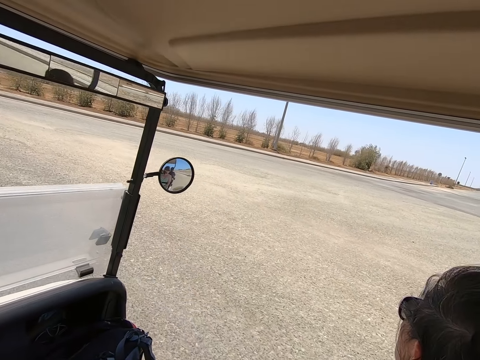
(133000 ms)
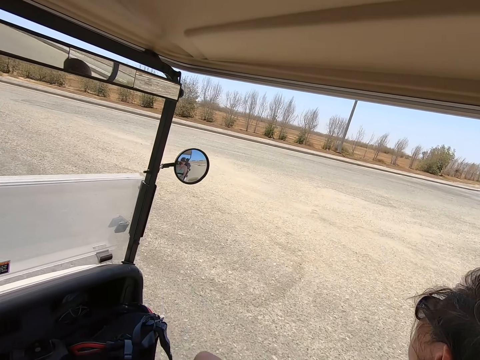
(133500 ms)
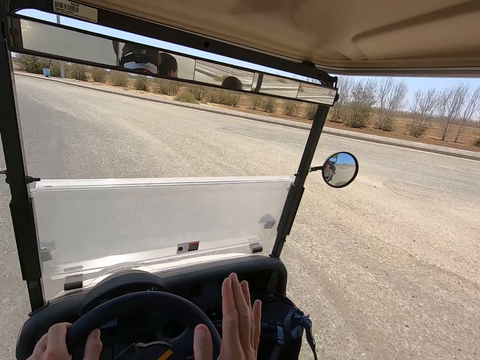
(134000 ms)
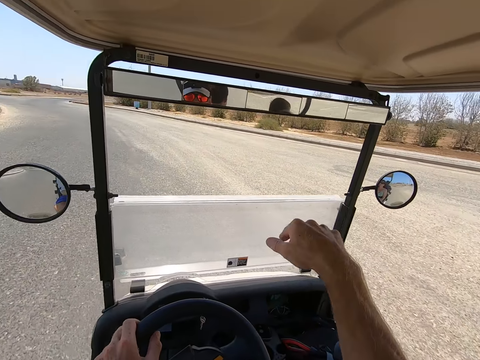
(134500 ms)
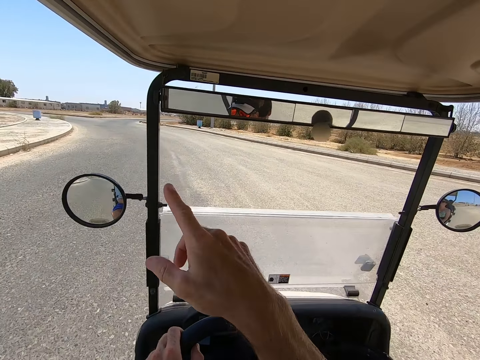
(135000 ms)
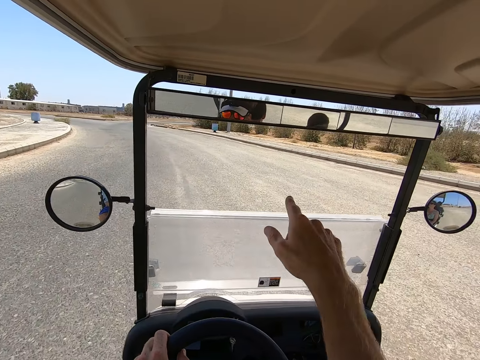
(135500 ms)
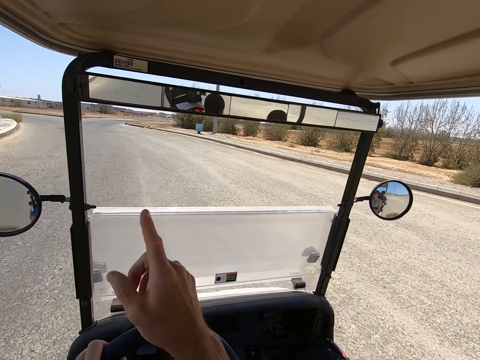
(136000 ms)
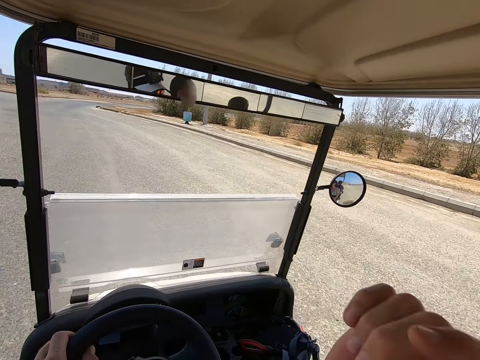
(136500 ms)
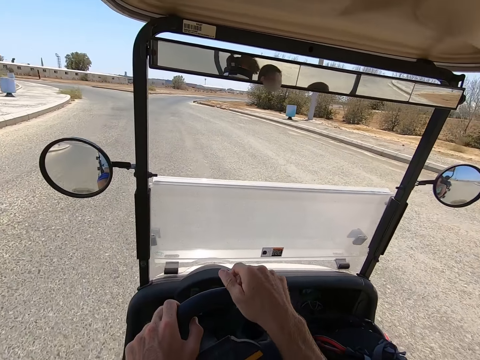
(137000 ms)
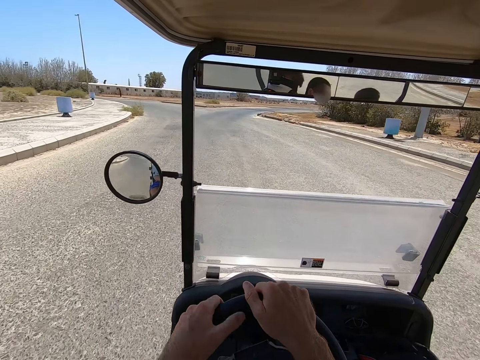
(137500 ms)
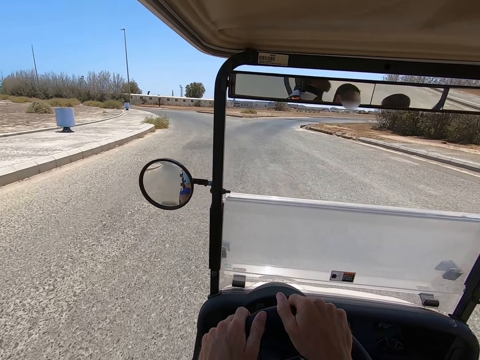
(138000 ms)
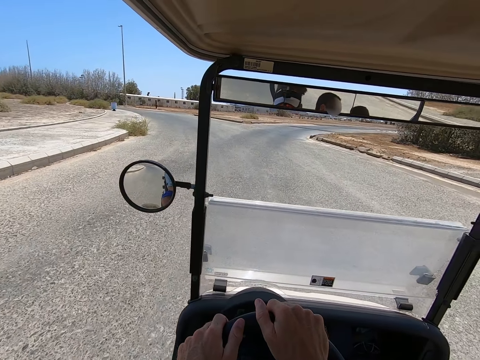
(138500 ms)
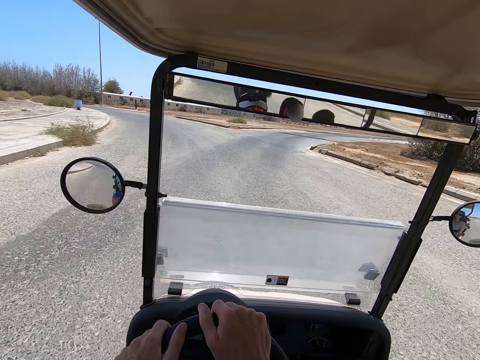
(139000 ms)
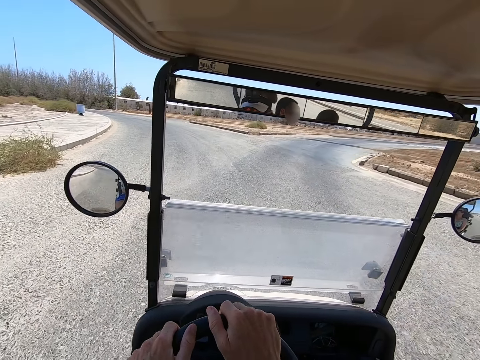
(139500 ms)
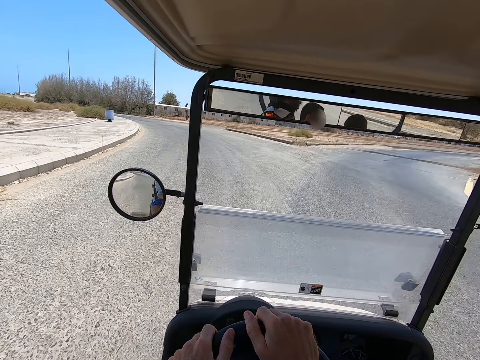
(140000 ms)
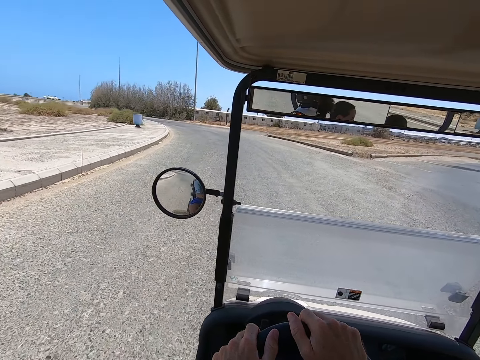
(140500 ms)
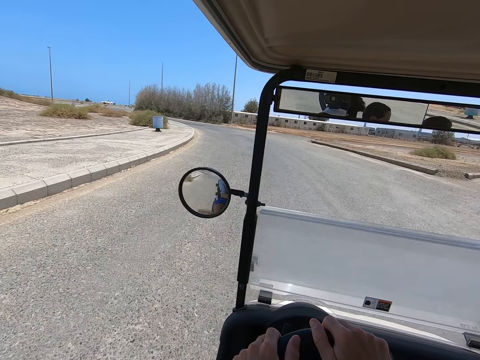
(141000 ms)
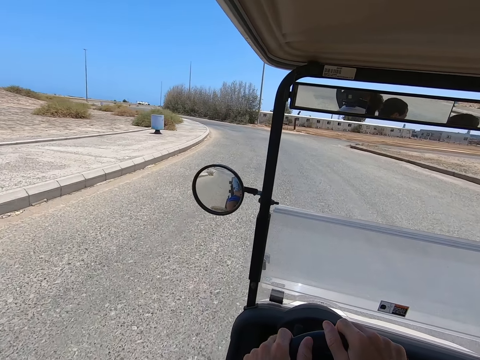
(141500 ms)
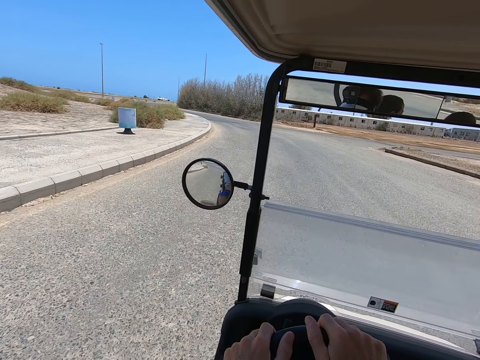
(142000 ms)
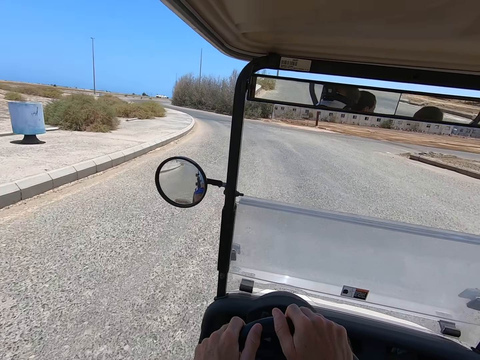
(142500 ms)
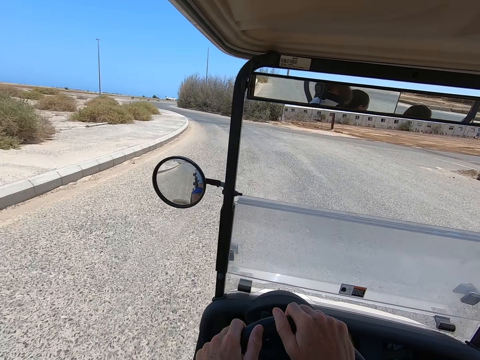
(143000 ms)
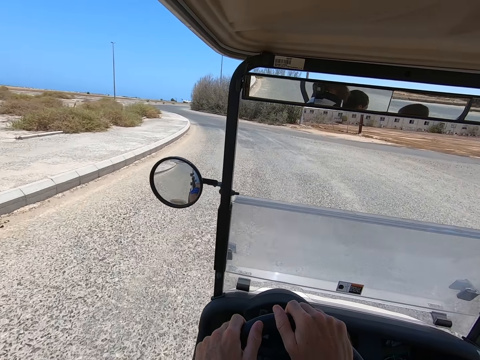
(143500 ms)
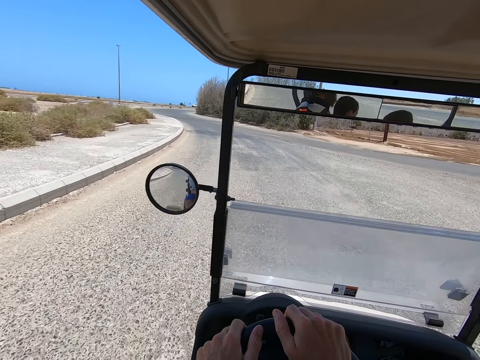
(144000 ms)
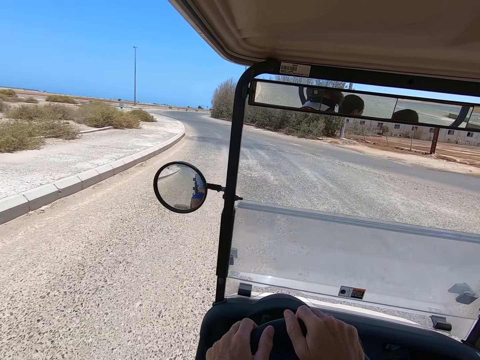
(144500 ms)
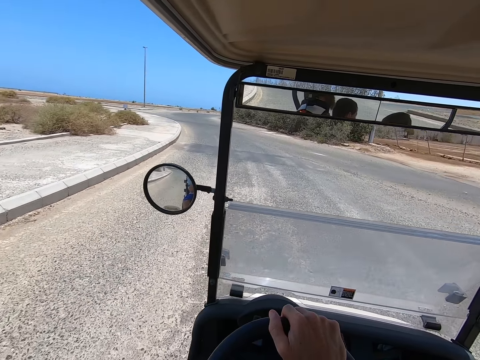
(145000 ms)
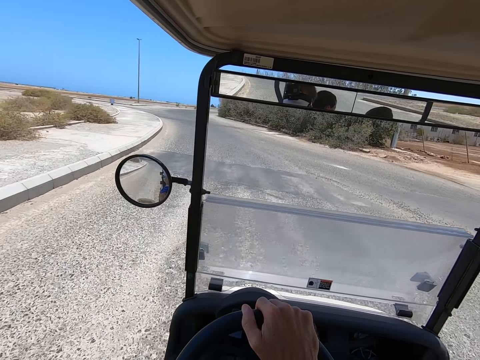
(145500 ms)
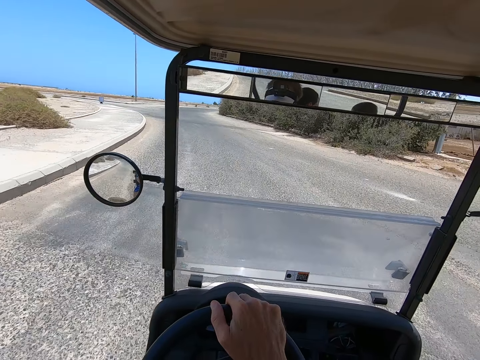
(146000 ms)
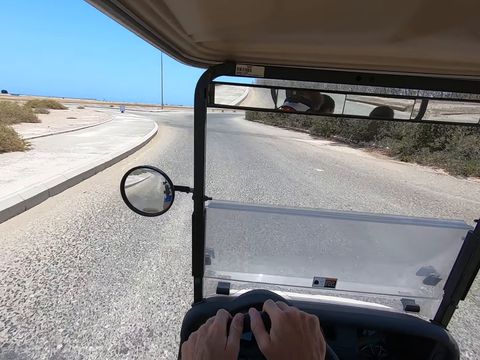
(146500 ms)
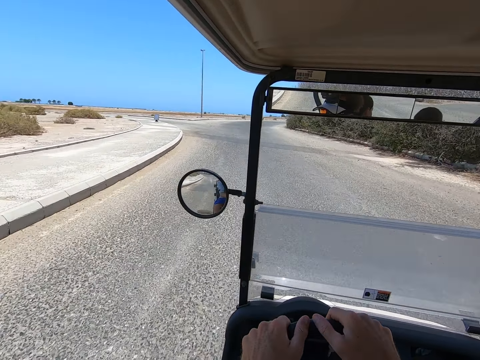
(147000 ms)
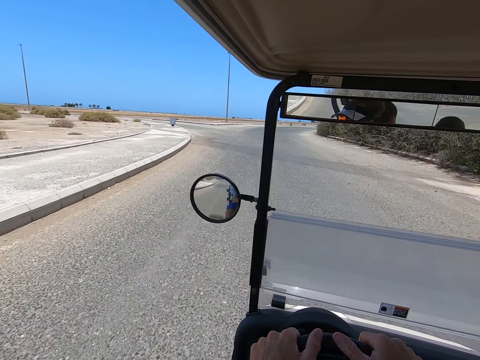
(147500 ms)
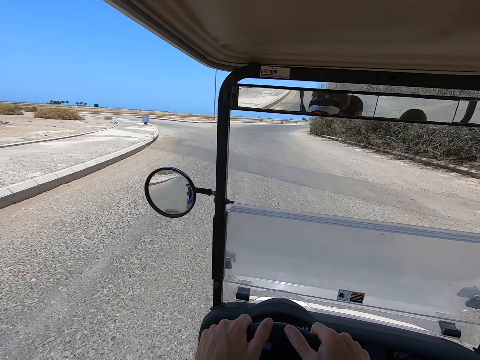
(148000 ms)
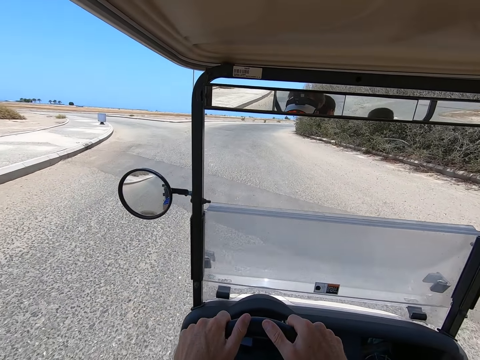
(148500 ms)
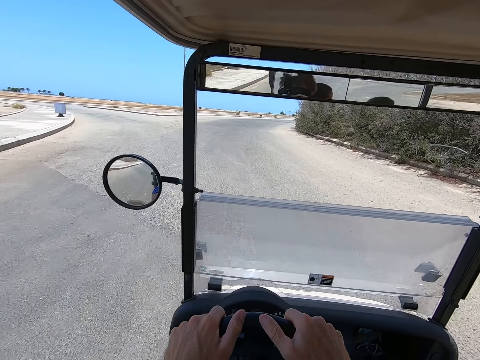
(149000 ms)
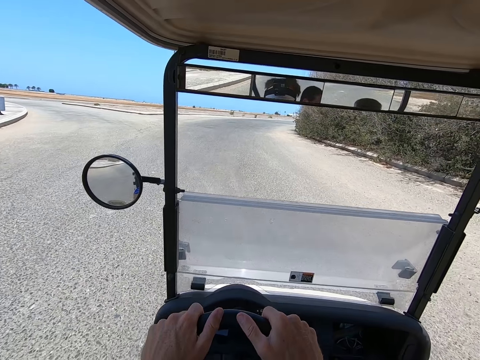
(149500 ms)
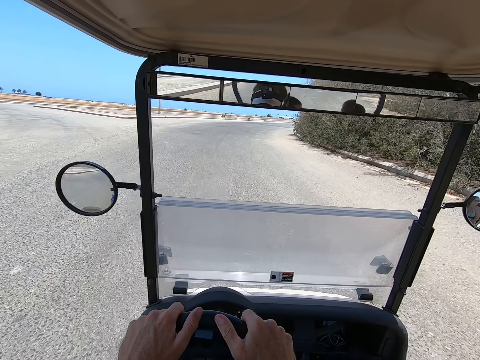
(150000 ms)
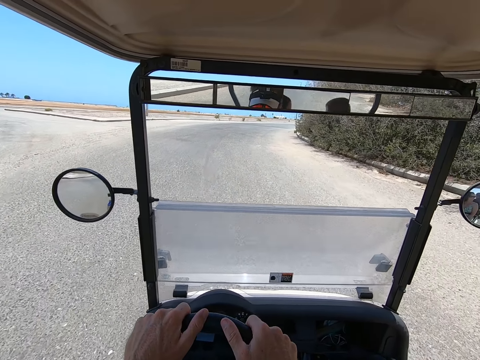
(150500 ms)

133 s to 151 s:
The camera wearer points outside the windscreen. They hold the steering wheel. They touch something.

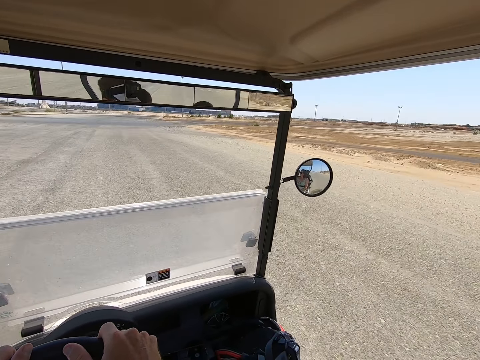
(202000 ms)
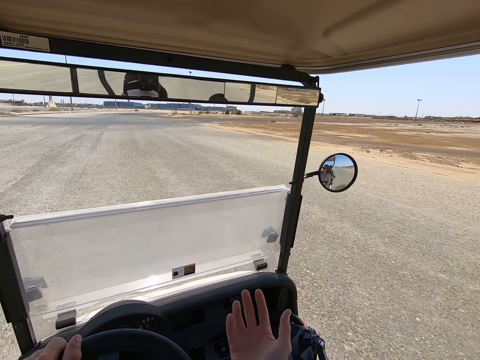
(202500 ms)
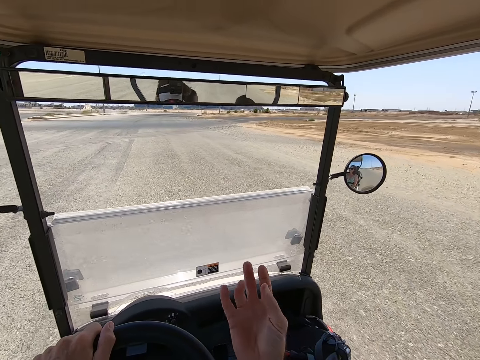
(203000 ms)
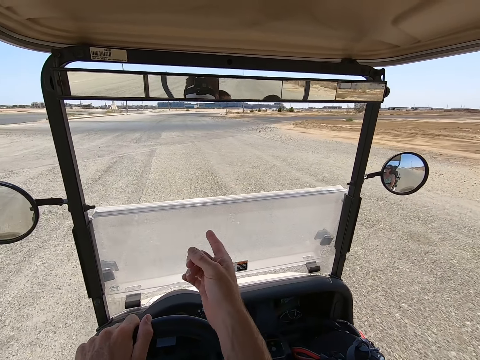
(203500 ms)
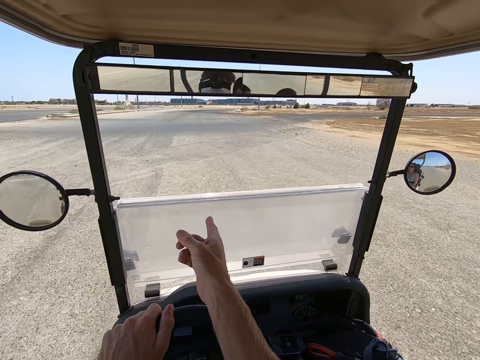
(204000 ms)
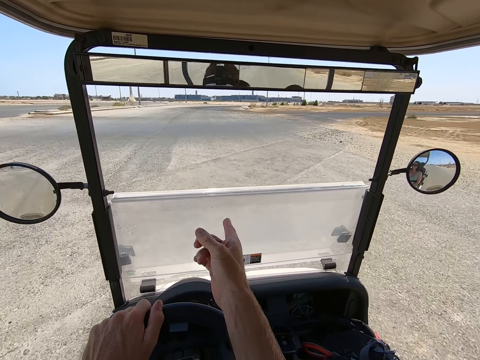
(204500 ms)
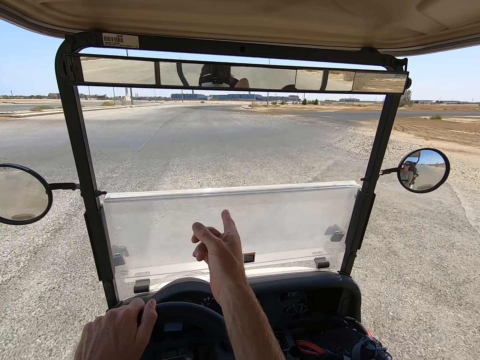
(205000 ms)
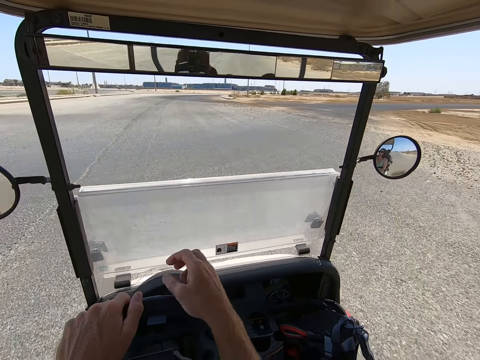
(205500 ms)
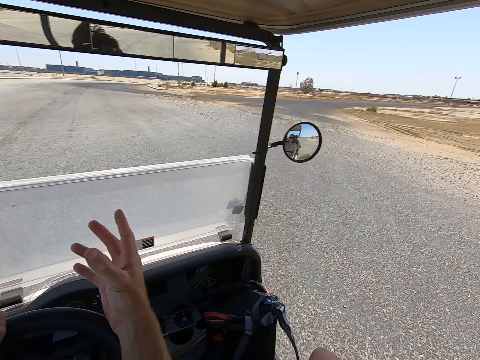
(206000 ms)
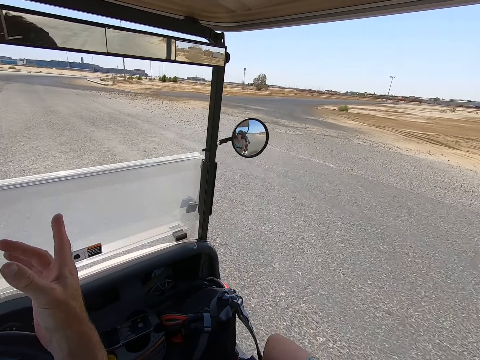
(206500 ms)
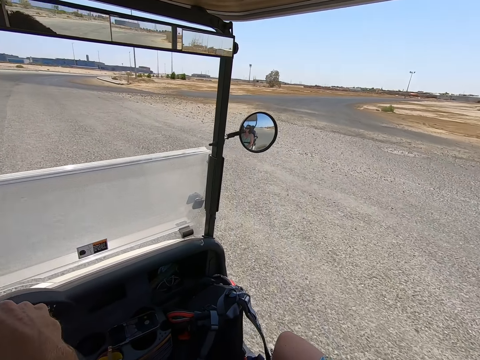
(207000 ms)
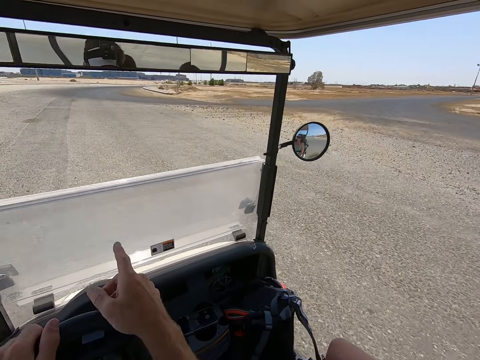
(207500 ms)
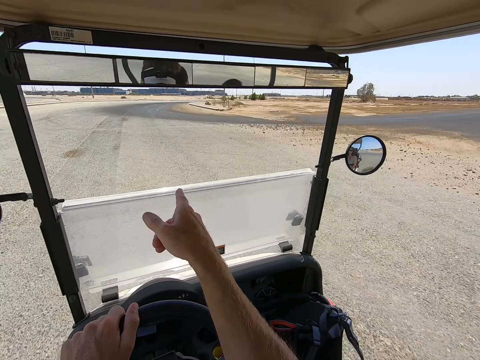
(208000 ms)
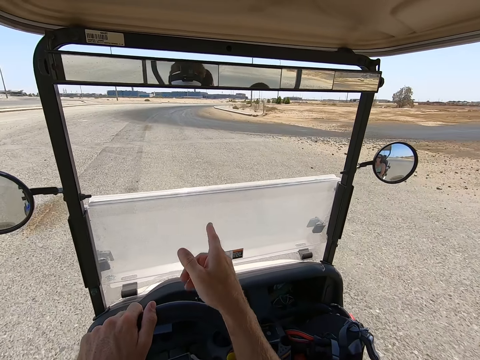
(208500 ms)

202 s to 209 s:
The camera wearer points at something.

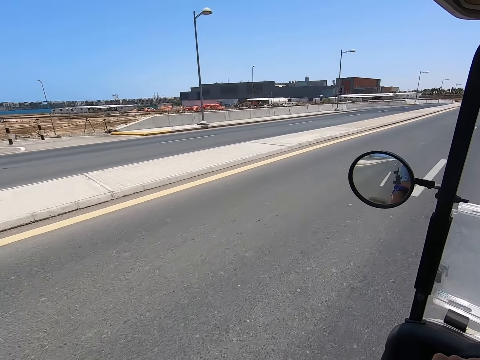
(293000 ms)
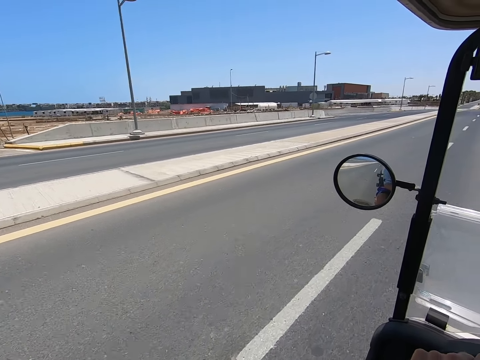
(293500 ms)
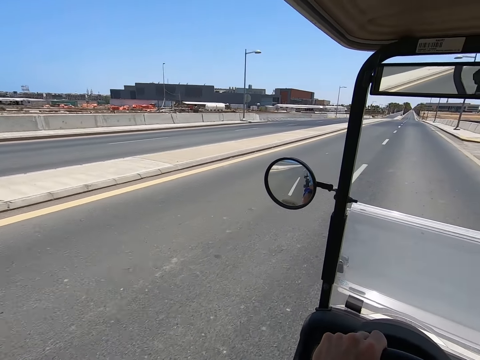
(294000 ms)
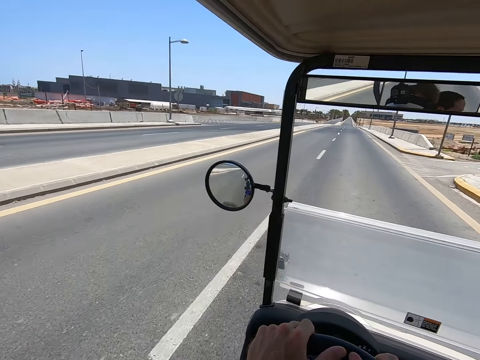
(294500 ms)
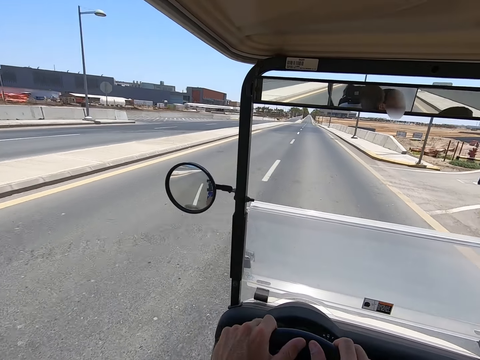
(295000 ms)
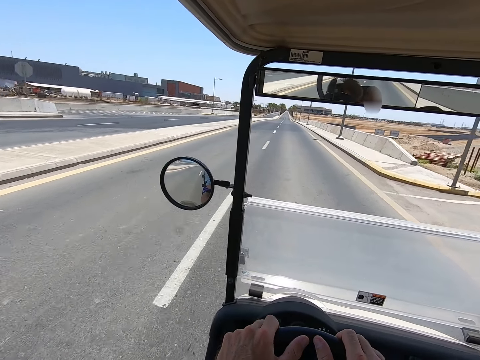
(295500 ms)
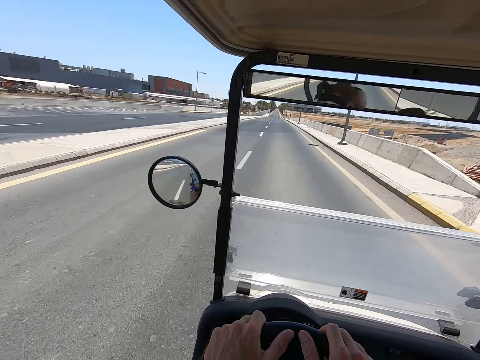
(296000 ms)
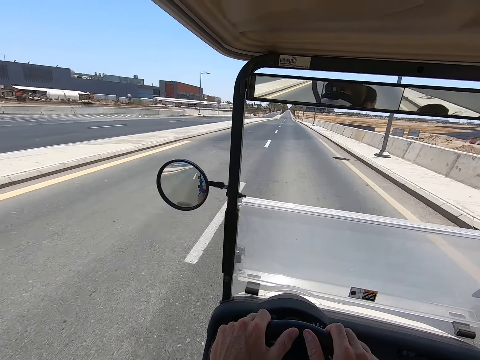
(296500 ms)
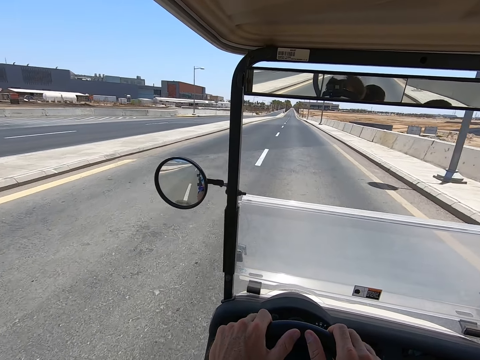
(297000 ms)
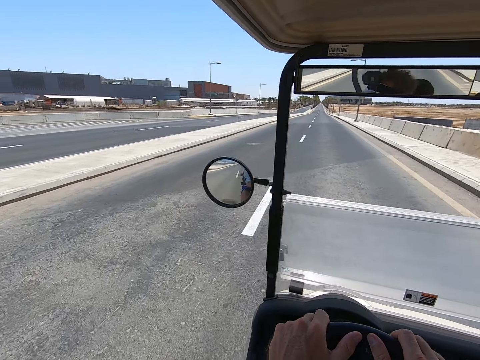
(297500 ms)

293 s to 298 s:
The camera wearer looks away on the other side. They point on the other side.
